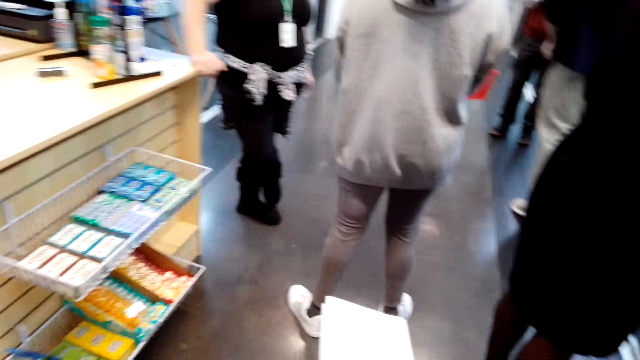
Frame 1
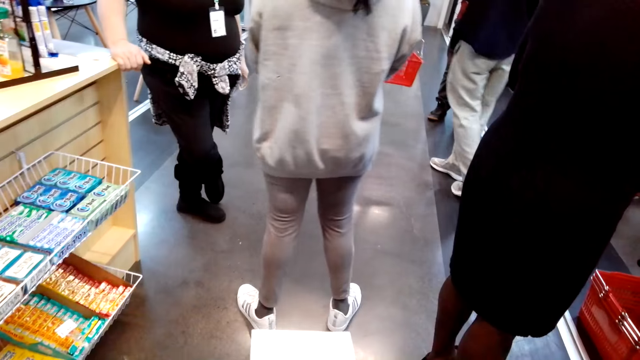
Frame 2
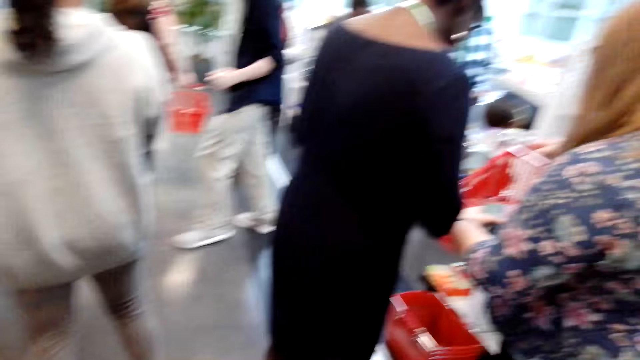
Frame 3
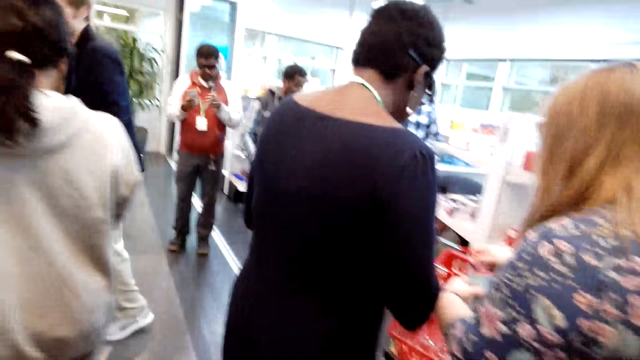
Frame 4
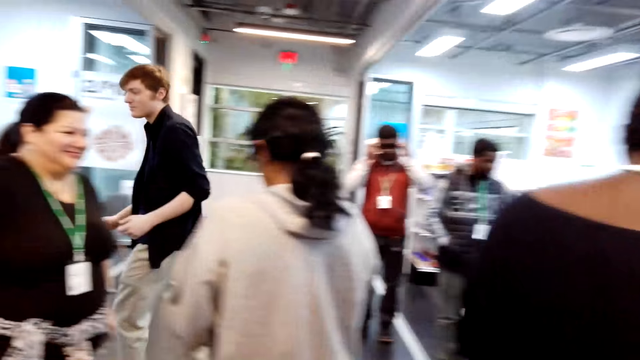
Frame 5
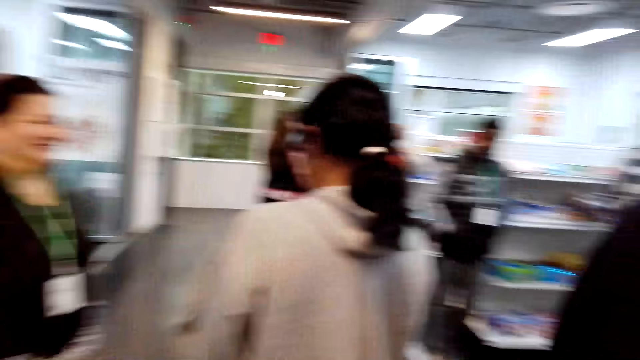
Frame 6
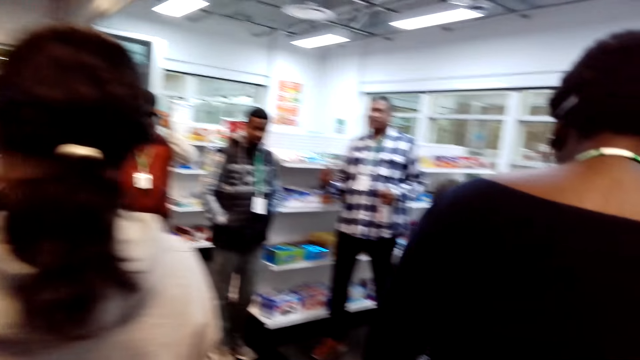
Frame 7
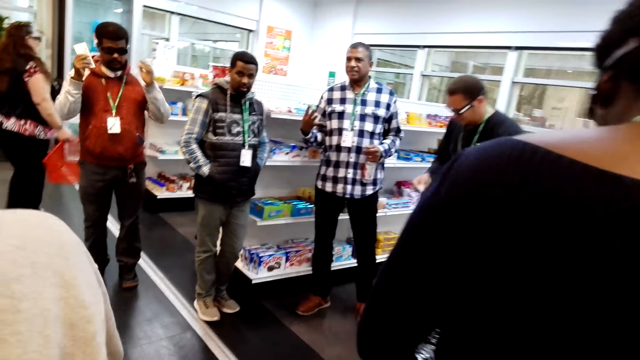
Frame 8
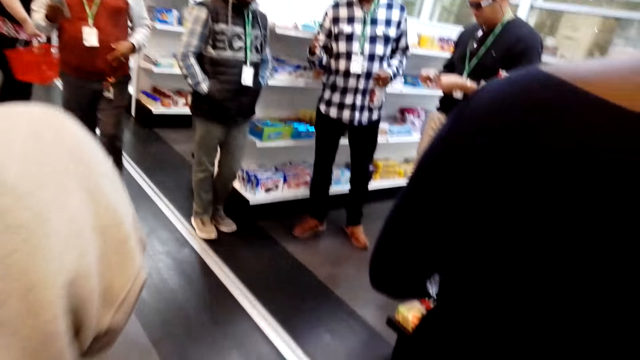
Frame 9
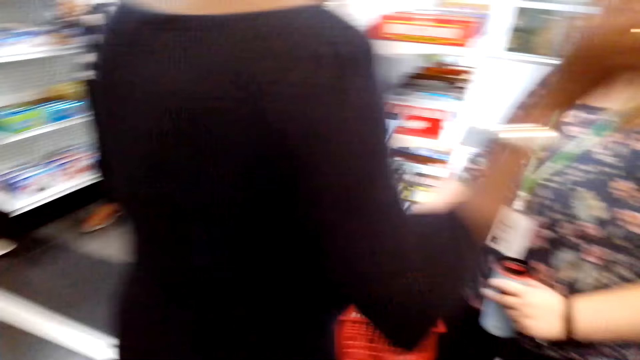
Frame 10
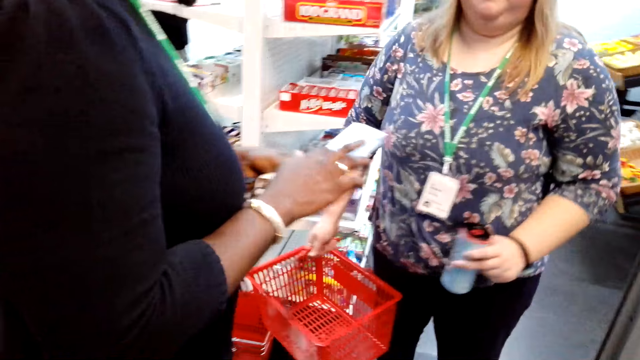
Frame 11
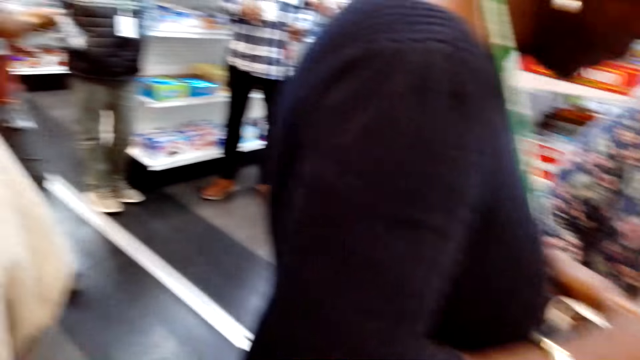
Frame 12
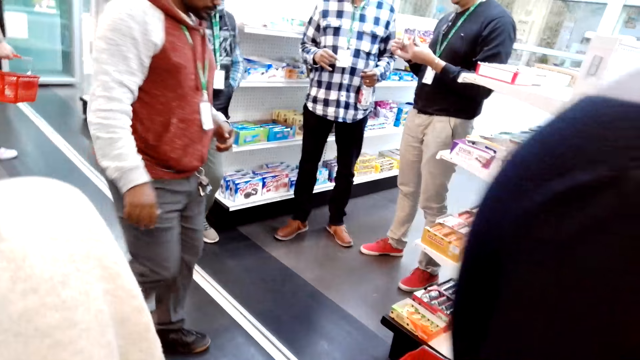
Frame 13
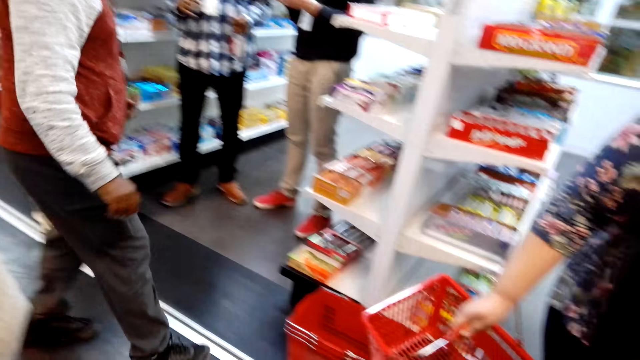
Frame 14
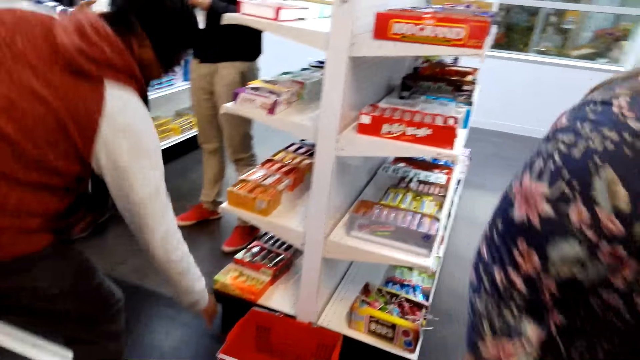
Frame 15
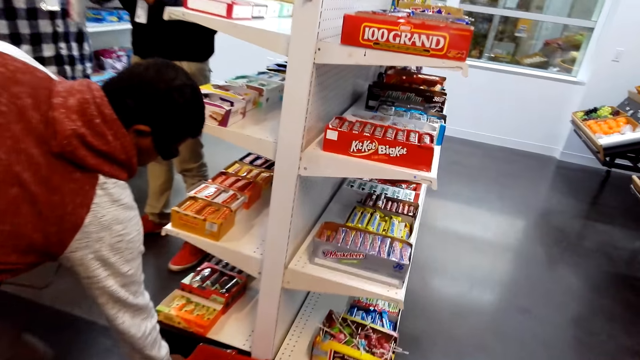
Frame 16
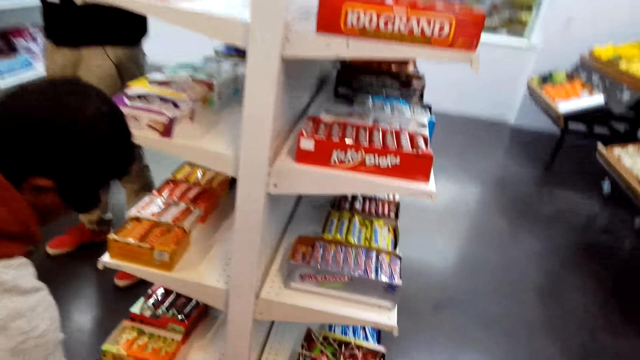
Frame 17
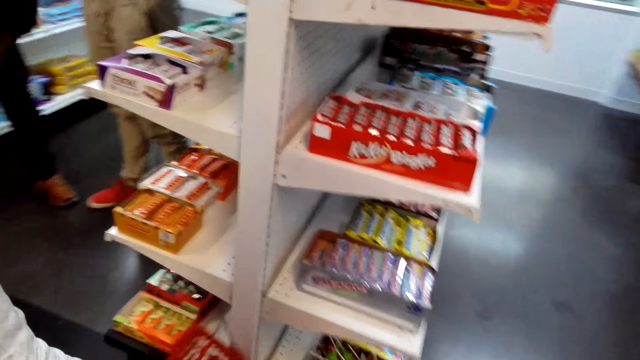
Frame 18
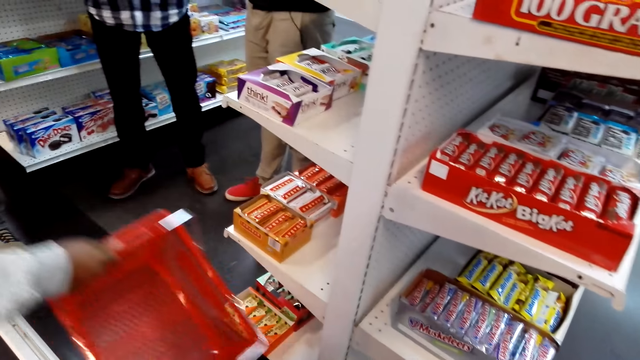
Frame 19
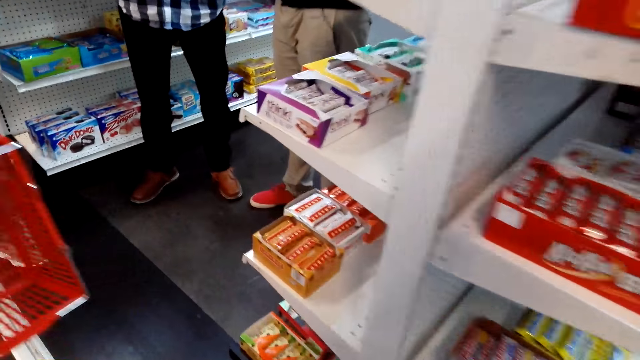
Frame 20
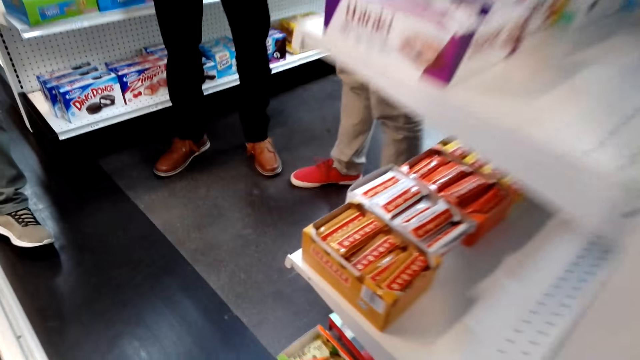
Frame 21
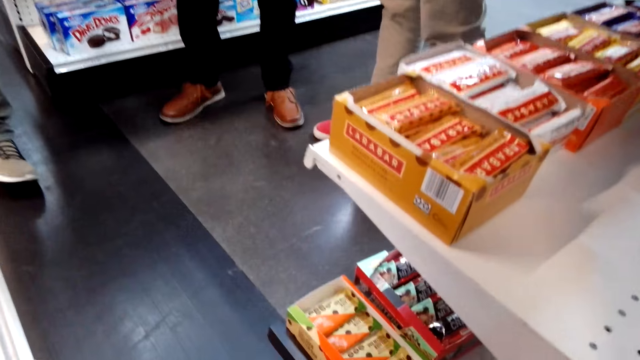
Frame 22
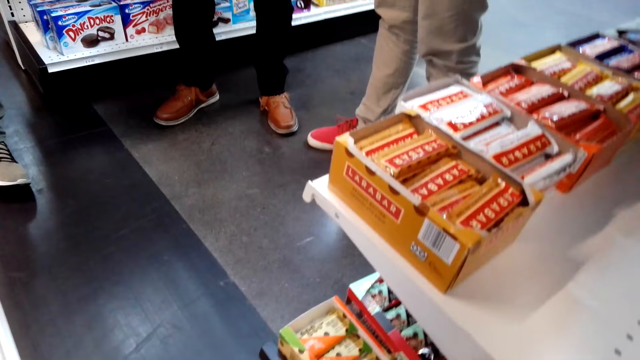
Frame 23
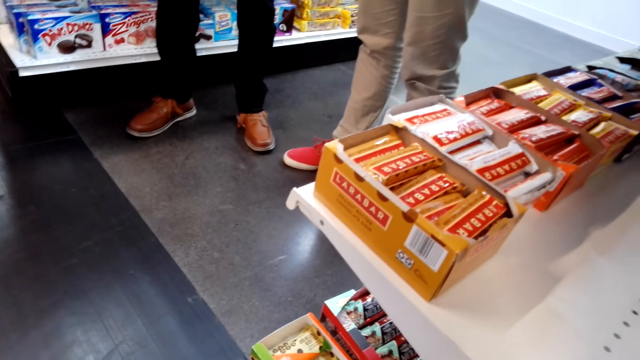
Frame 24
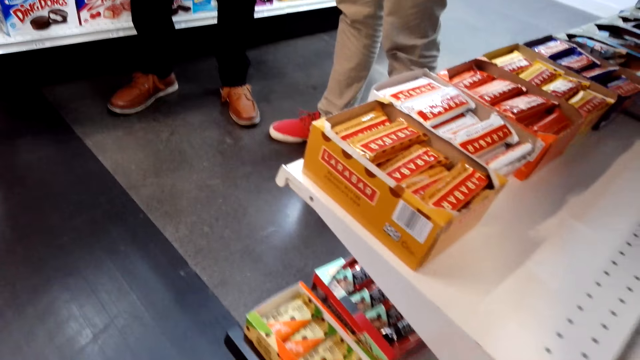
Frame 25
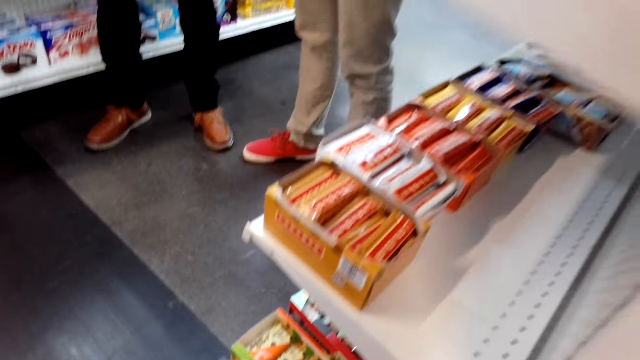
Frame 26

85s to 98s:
A person uses a phone. A man picks up a shopping basket. The camera wearer squats down.

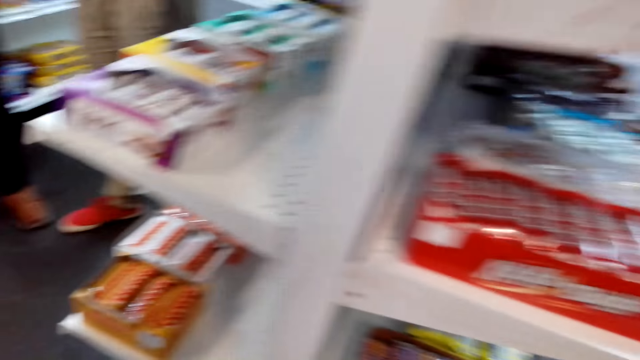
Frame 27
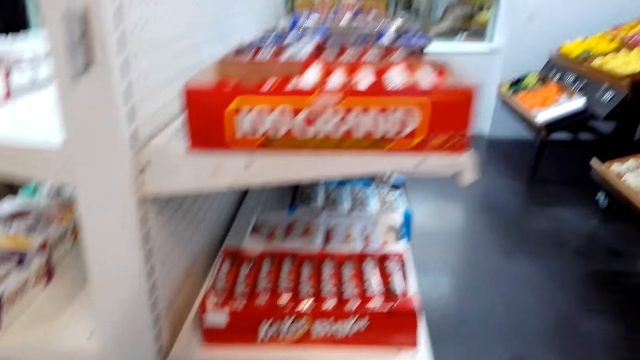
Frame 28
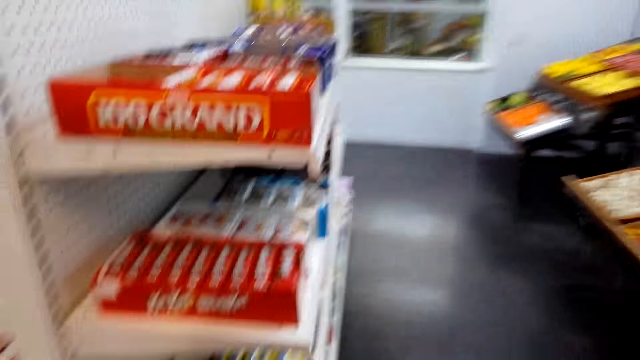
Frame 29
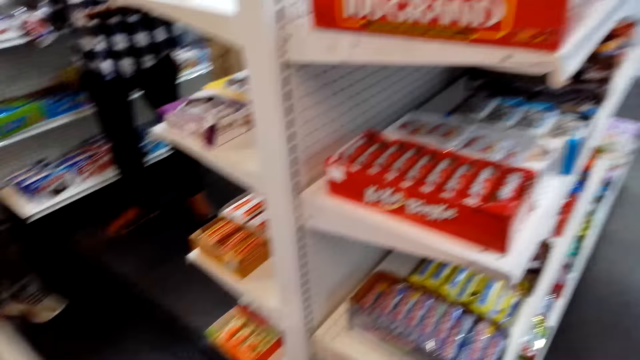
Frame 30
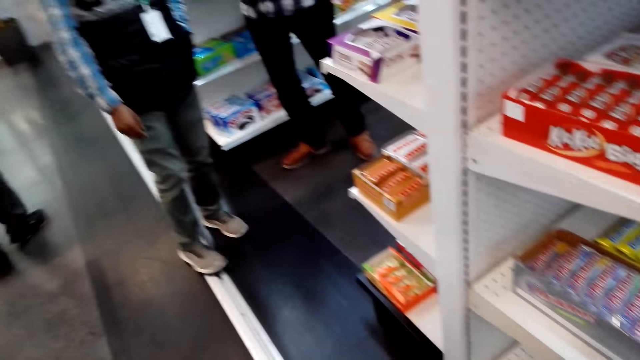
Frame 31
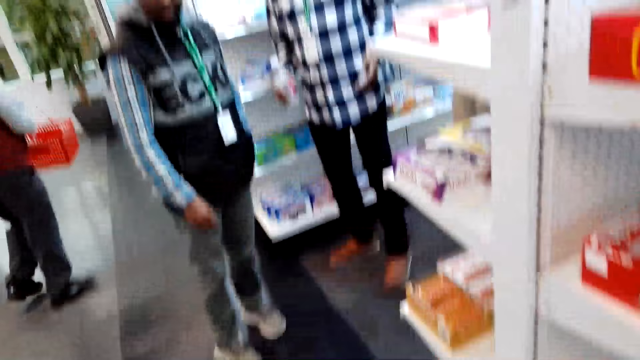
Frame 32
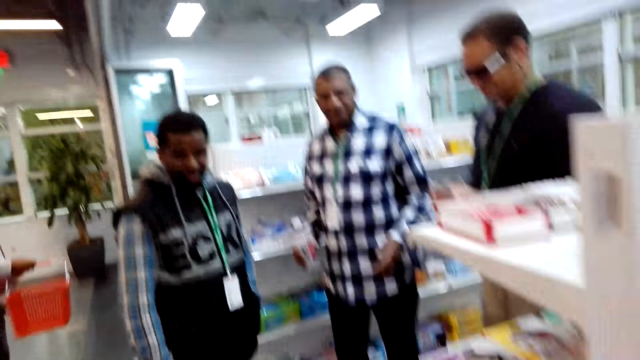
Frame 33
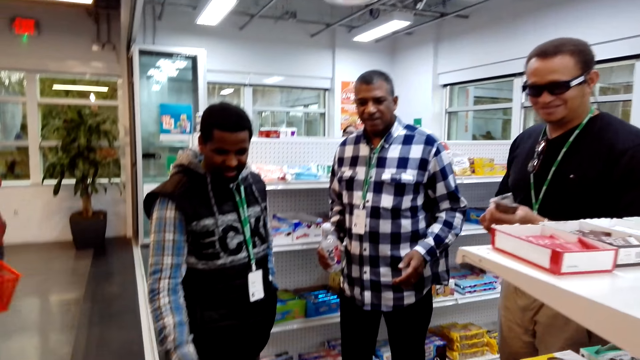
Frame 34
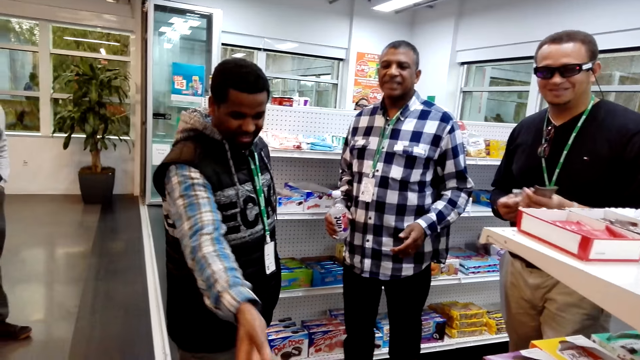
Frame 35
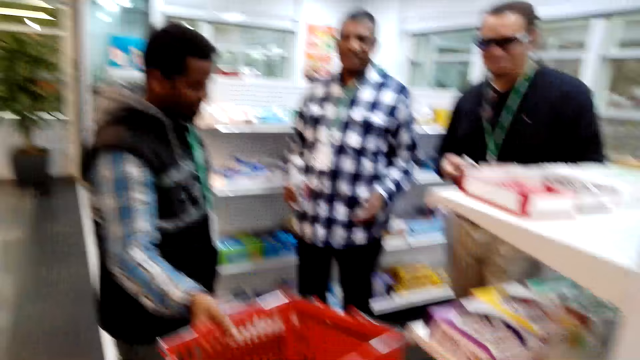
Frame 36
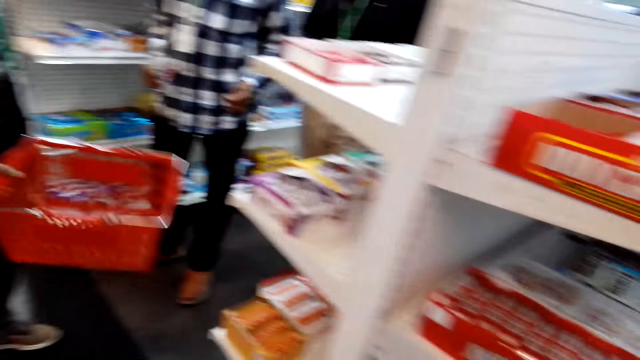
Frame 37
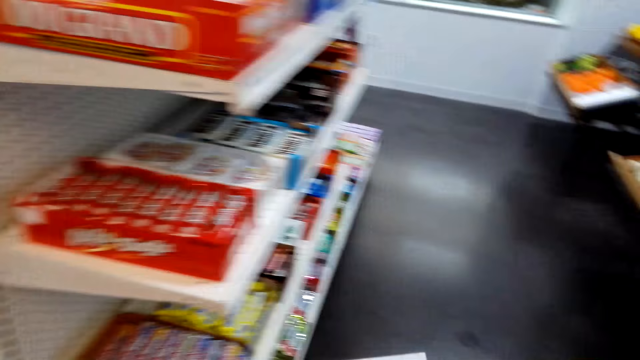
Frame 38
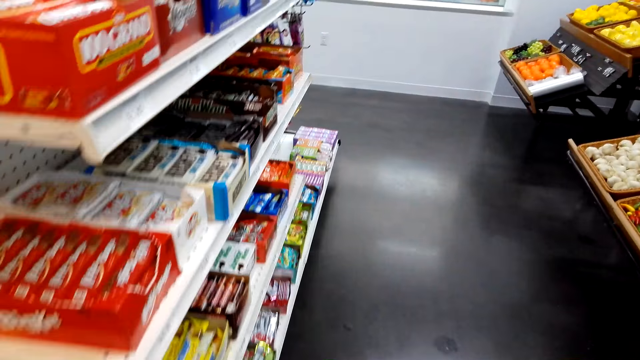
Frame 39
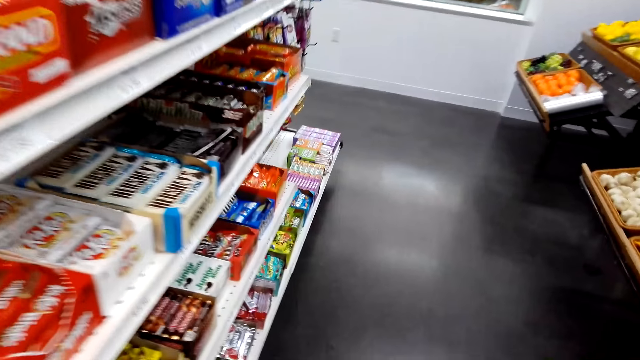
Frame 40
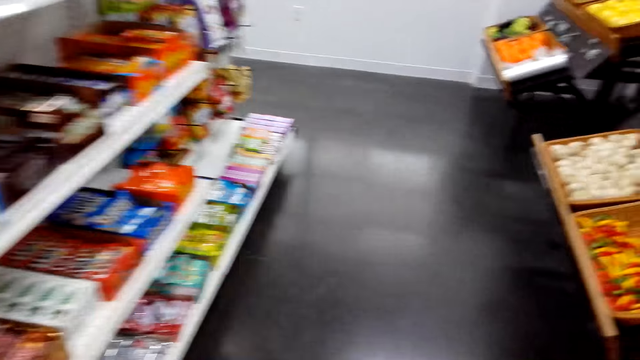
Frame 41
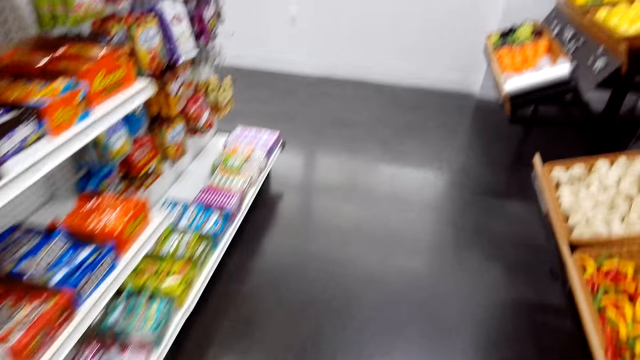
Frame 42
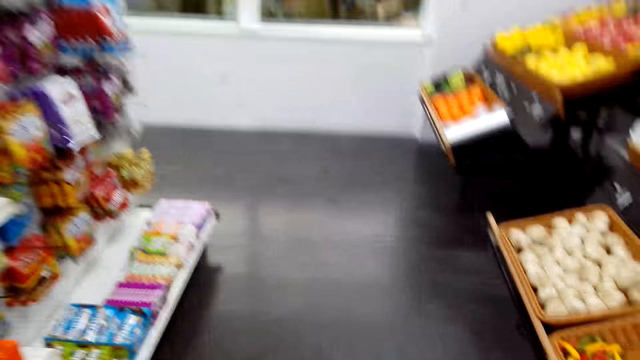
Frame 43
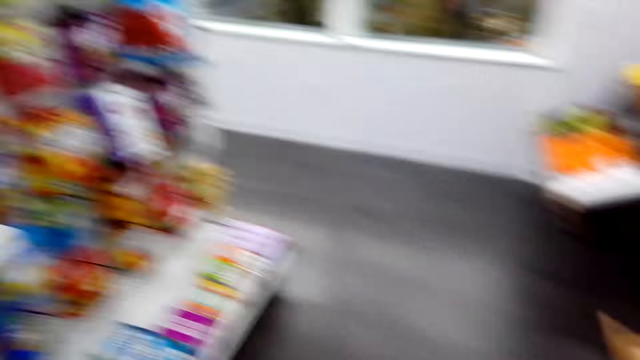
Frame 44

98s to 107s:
The camera wearer rises up. A man takes a basket from the camera wearer. The camera wearer hands the man the shopping basket. They walk around the supermarket.
